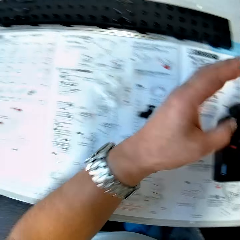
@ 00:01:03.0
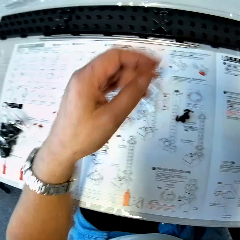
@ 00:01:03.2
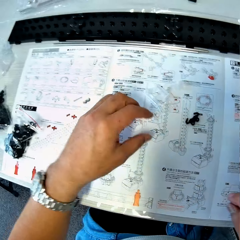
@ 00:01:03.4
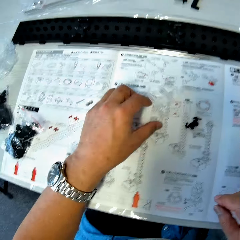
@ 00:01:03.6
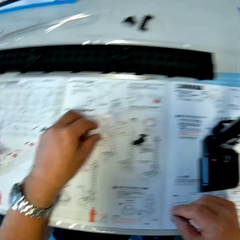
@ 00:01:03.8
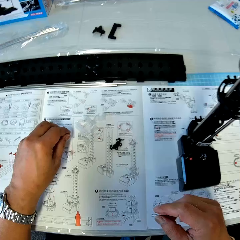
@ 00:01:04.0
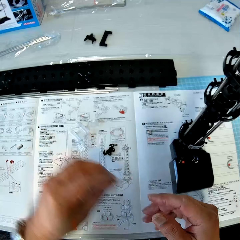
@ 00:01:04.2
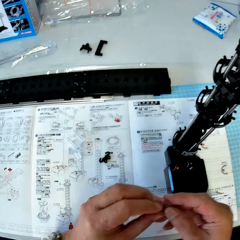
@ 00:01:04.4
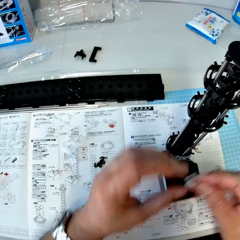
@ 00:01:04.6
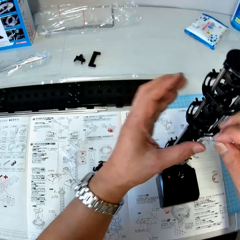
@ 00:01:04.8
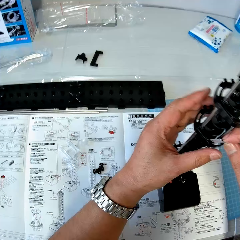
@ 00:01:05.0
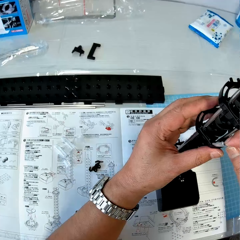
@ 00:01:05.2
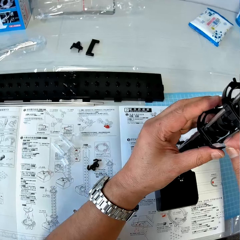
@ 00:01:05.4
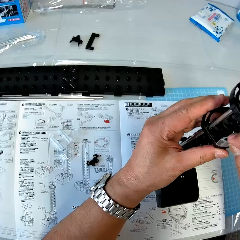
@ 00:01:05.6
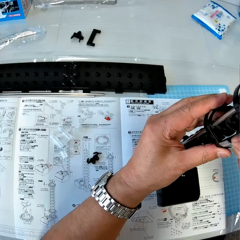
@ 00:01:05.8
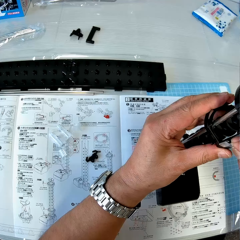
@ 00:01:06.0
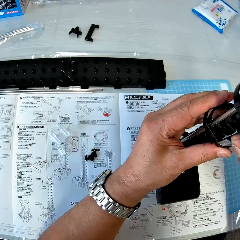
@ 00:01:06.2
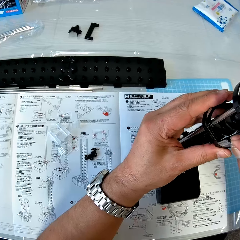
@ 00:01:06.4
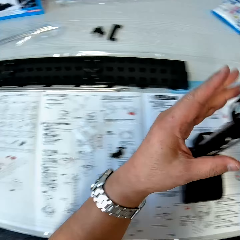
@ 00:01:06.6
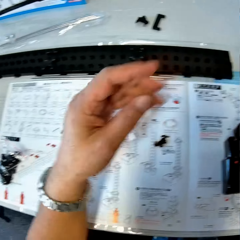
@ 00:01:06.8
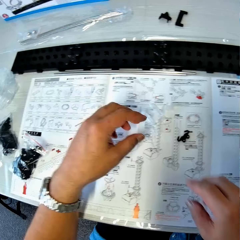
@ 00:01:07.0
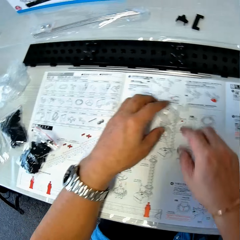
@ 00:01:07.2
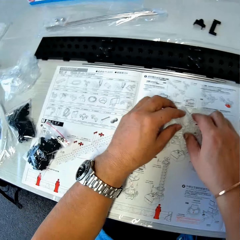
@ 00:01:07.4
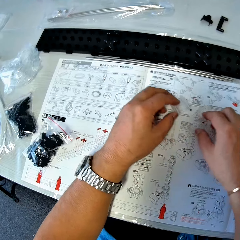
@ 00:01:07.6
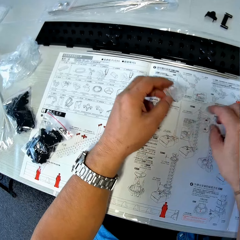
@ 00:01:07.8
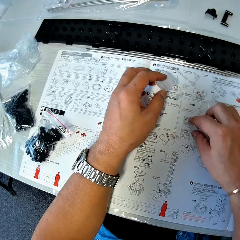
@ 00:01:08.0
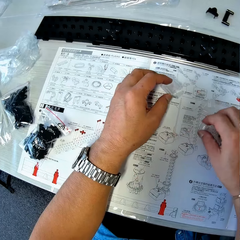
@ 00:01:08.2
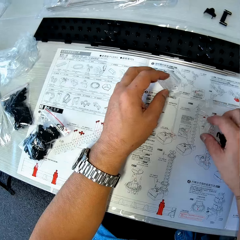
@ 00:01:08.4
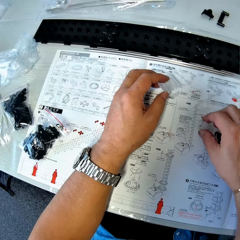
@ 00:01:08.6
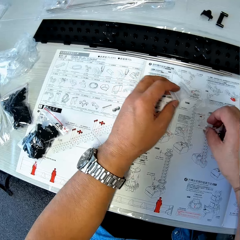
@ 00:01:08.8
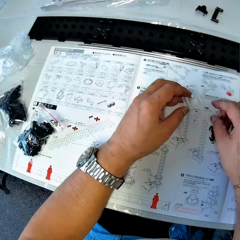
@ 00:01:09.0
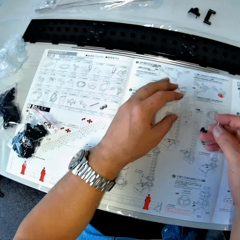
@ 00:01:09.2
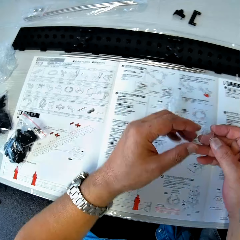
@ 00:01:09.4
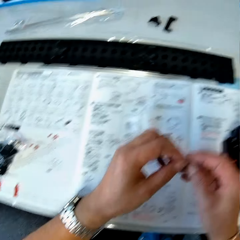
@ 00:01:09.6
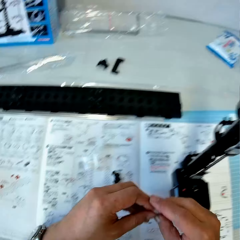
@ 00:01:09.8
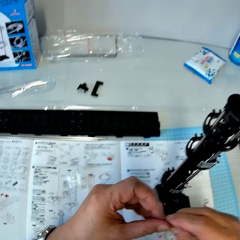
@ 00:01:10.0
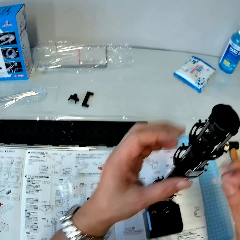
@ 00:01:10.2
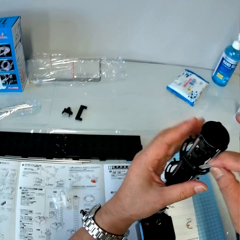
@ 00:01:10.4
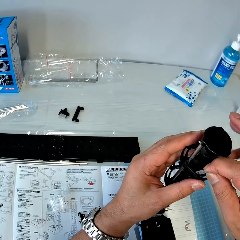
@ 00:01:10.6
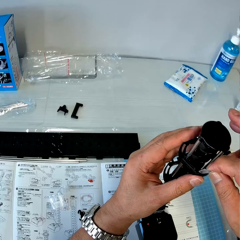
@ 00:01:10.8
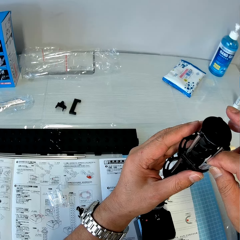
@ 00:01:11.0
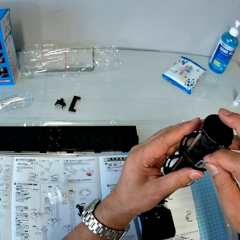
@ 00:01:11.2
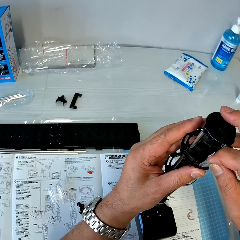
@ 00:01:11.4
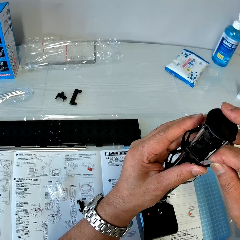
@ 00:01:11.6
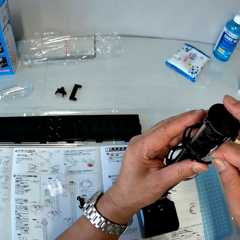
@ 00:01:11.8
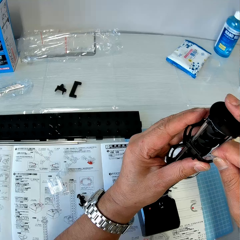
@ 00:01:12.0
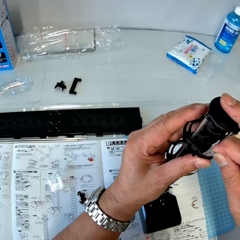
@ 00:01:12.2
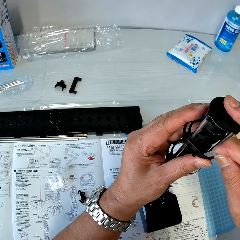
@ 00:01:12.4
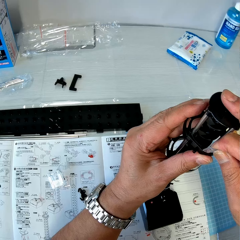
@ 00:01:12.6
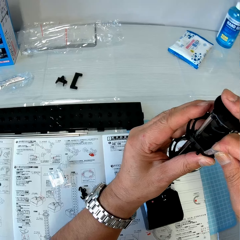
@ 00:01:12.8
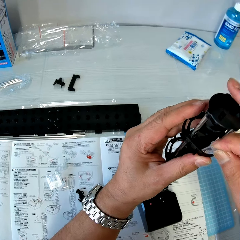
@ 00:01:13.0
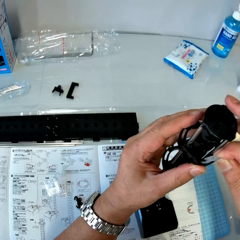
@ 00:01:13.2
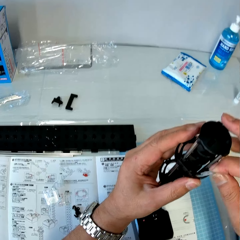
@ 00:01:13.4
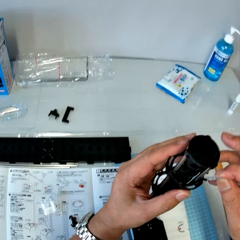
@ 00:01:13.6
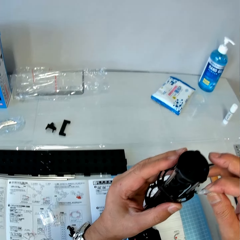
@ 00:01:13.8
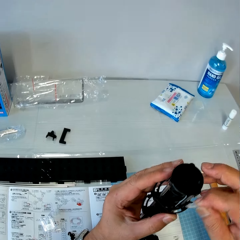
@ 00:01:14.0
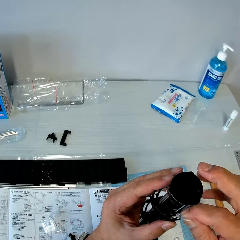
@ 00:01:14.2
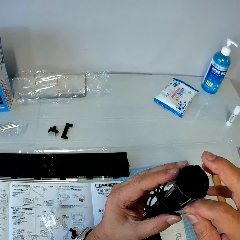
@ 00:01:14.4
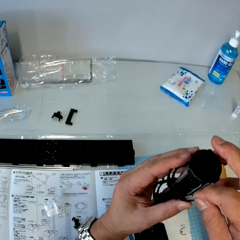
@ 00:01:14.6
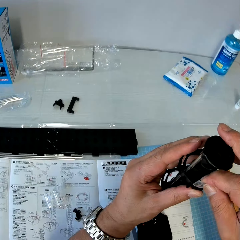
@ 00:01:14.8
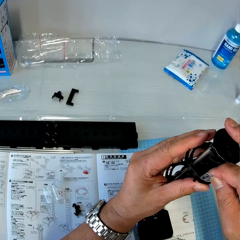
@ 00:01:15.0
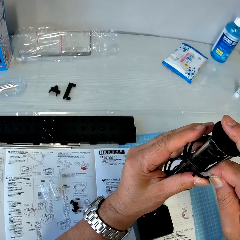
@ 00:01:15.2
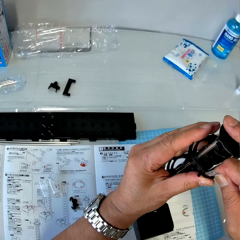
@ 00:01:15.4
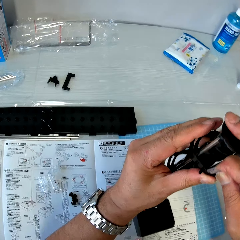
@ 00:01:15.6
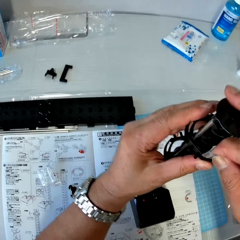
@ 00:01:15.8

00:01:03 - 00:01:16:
The camera wearer picks up an elevator stand from the table. He switches to the other hand. He fixes the elevator stand on the space rail. He moves the piece of loop stand on the table with his left hand. He picks up an elevator stand from the table. He fixes the elevator stand on the space rail.

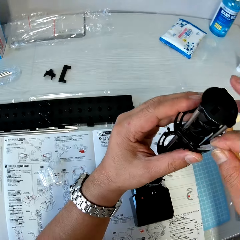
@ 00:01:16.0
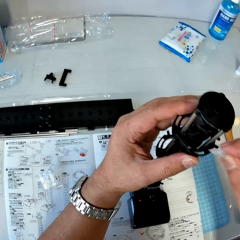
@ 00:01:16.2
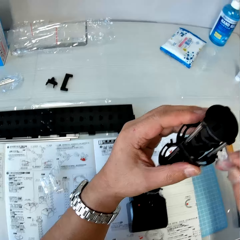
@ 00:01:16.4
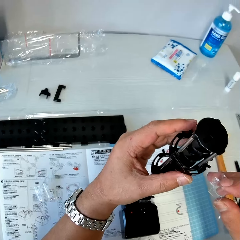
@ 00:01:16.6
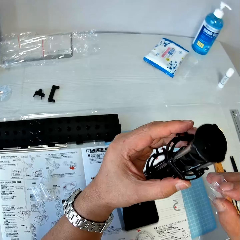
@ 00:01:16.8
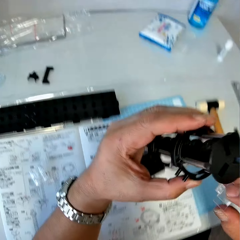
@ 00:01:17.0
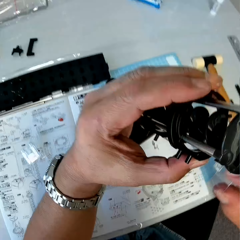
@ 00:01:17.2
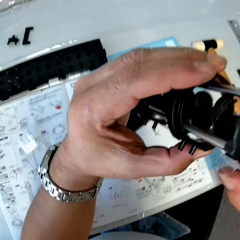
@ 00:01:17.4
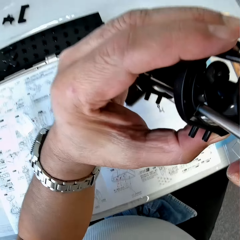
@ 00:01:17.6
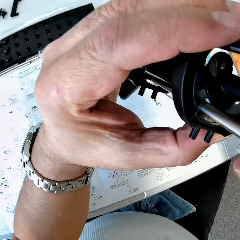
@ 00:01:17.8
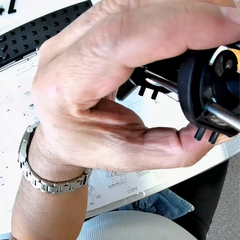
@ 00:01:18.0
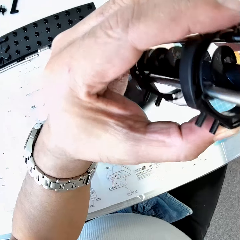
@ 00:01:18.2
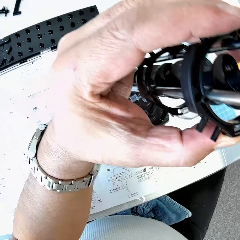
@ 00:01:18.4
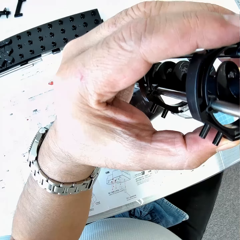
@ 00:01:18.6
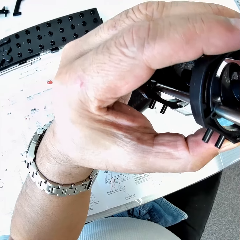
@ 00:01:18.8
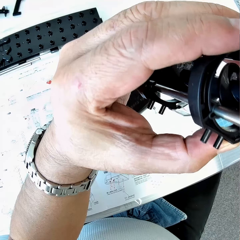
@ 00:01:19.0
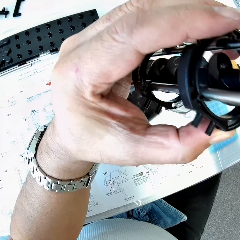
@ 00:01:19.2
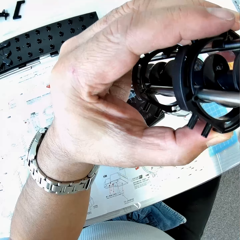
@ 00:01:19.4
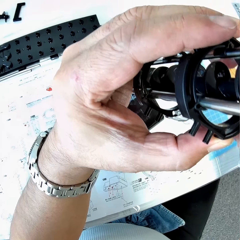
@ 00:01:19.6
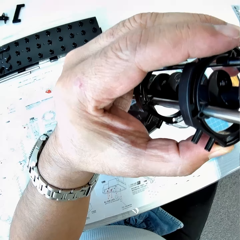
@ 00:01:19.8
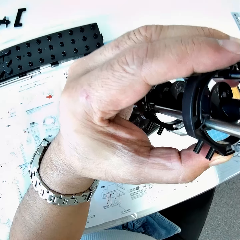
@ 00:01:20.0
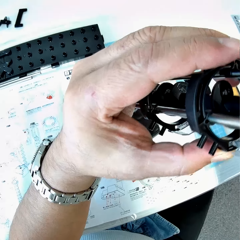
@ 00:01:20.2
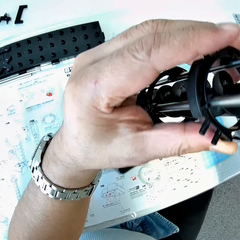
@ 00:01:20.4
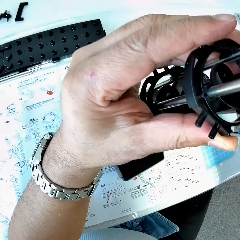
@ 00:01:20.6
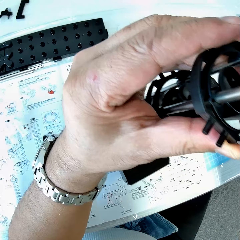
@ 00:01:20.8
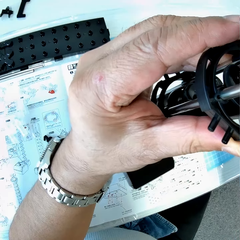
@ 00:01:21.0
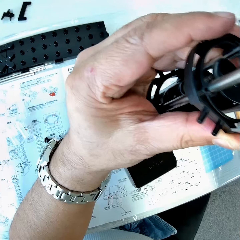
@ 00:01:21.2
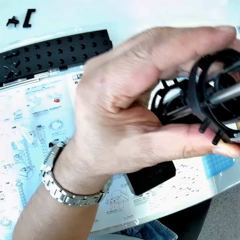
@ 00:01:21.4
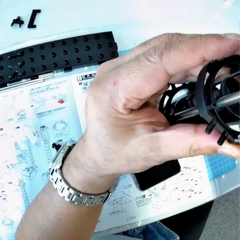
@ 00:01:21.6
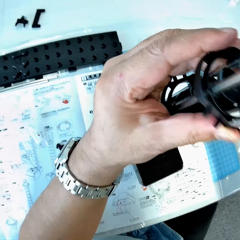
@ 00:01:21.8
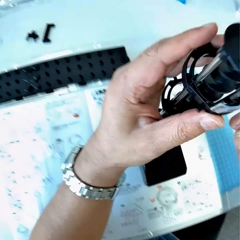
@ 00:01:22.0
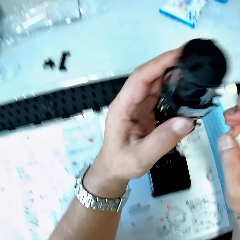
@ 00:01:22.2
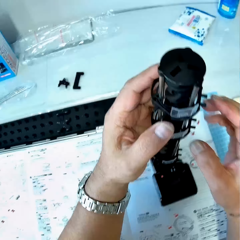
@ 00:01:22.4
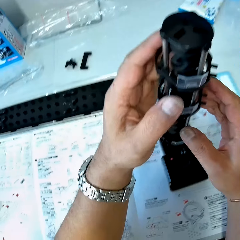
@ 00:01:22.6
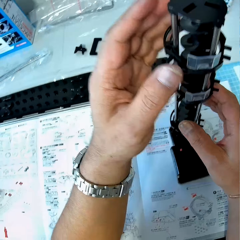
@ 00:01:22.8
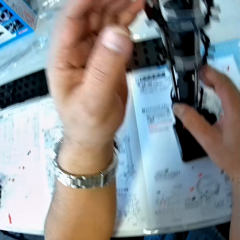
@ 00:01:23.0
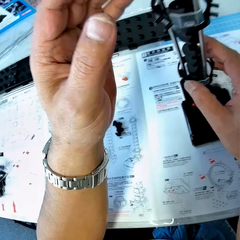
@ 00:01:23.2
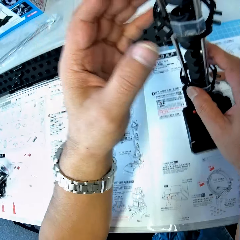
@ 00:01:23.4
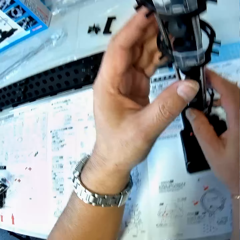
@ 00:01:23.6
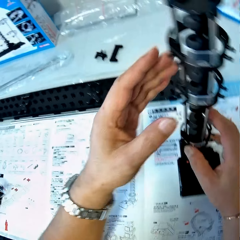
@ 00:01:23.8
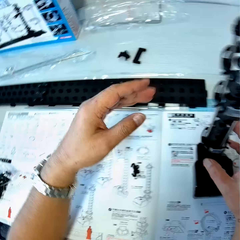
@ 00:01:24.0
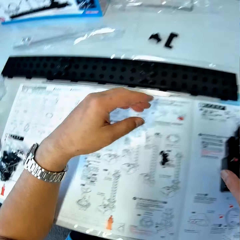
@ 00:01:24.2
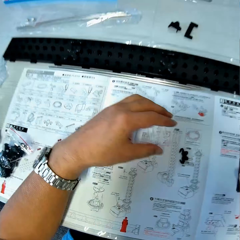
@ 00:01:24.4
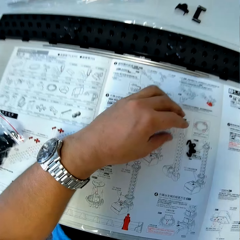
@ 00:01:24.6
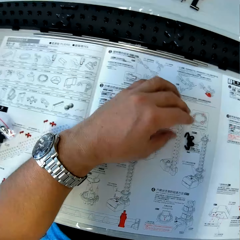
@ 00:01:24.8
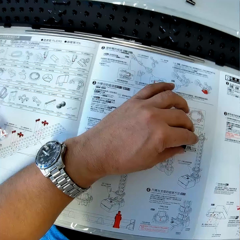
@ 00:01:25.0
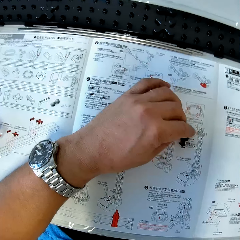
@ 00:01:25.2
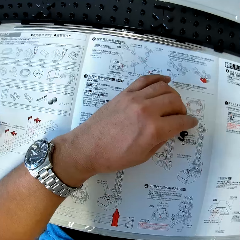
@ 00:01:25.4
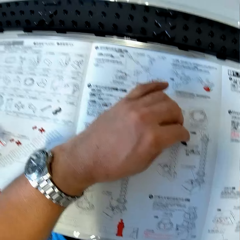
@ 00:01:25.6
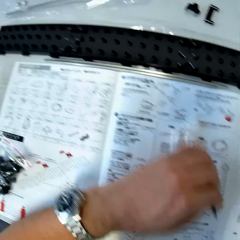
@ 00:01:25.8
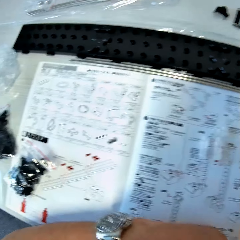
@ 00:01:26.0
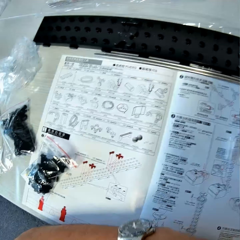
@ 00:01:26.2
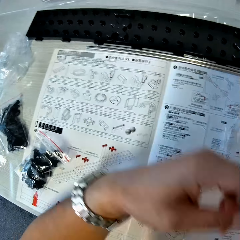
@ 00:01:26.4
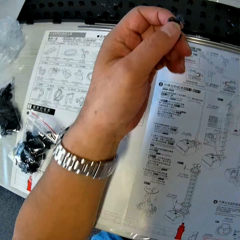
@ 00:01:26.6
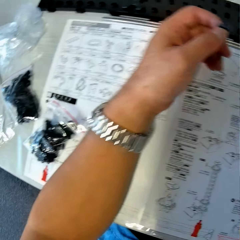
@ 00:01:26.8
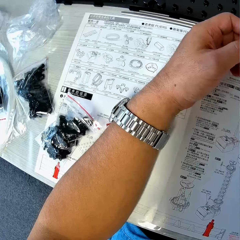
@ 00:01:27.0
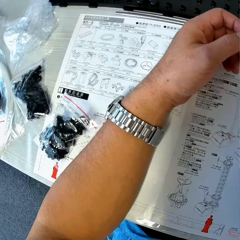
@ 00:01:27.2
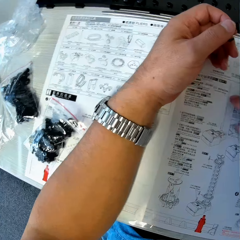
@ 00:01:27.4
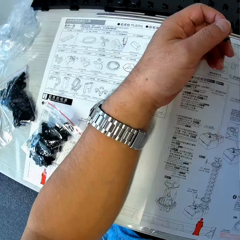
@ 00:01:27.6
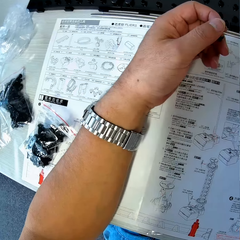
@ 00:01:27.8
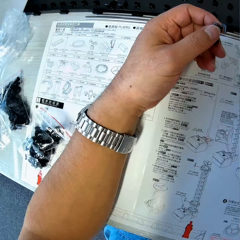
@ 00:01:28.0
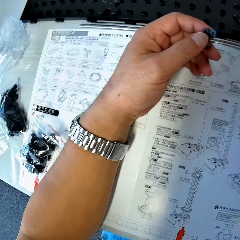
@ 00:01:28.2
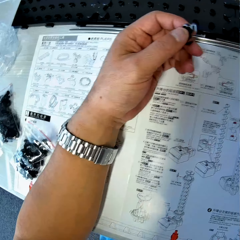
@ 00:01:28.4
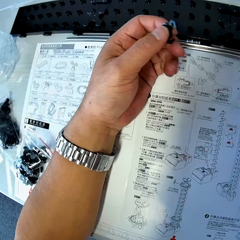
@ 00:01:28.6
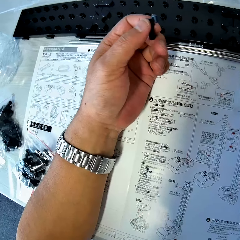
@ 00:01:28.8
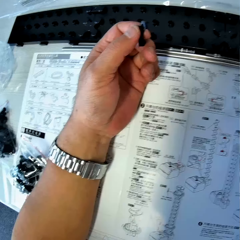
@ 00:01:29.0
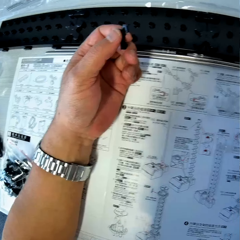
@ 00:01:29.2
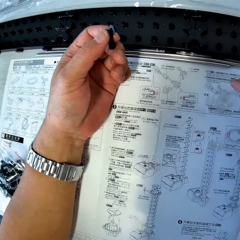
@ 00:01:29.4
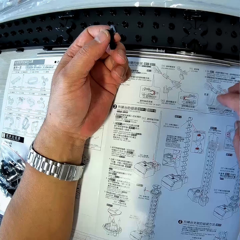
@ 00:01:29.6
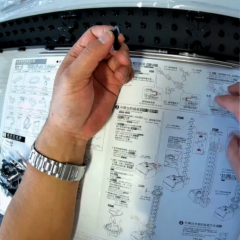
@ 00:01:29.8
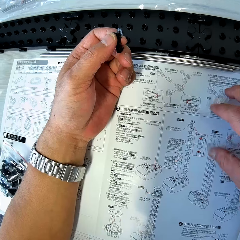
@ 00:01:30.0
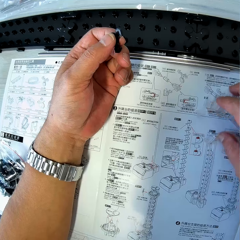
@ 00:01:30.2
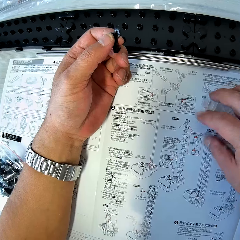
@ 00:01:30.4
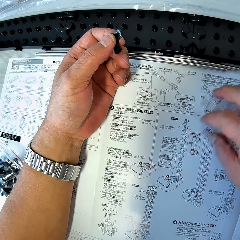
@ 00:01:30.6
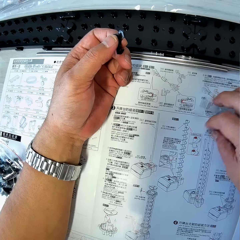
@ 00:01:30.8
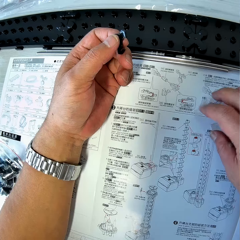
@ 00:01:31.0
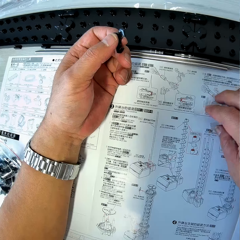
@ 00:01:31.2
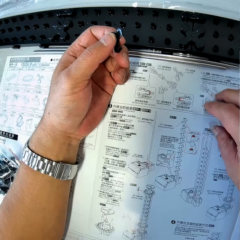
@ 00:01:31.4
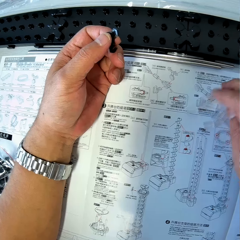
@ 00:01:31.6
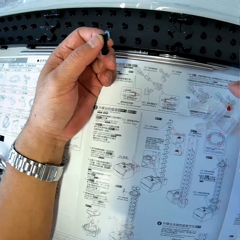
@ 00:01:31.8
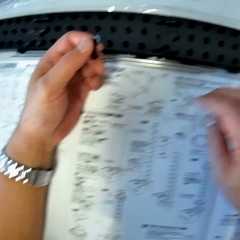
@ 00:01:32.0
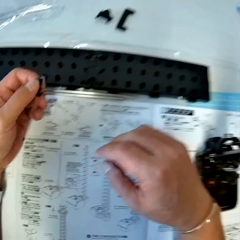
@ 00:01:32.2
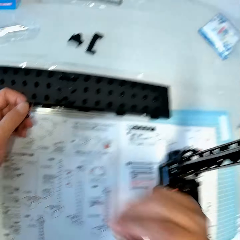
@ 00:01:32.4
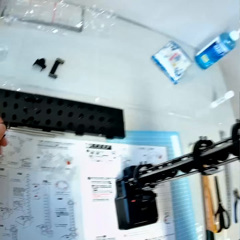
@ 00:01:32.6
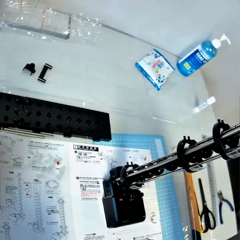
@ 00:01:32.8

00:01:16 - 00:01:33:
The camera wearer picks the space rail. He puts down the space rail. He checks the space rail in his hands. He picks up the piece of rail stand from the table. He moves some pieces of space rail on the table. He moves the pieces of space rail on a piece of paper.
